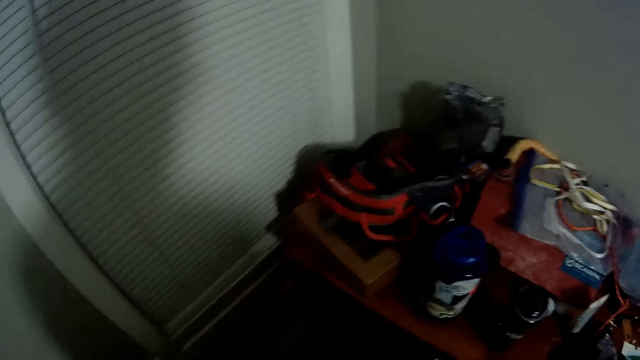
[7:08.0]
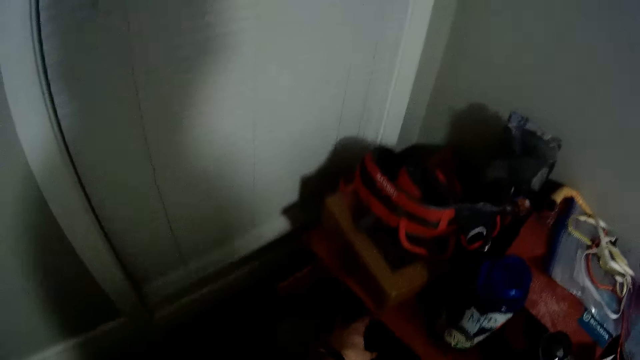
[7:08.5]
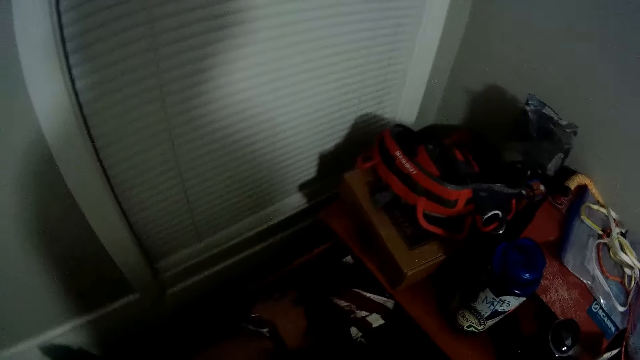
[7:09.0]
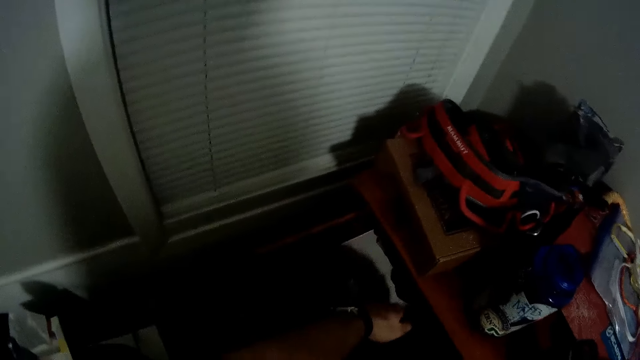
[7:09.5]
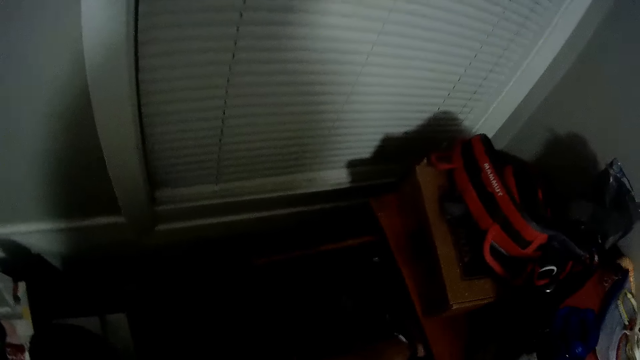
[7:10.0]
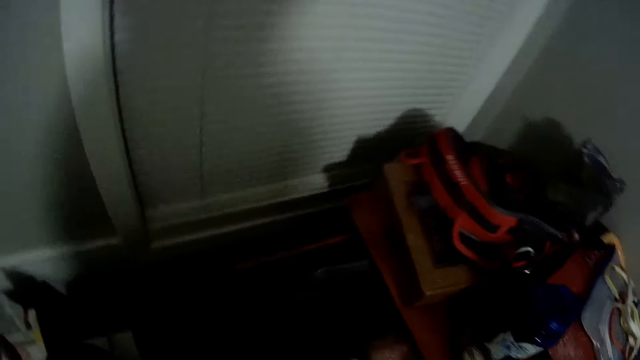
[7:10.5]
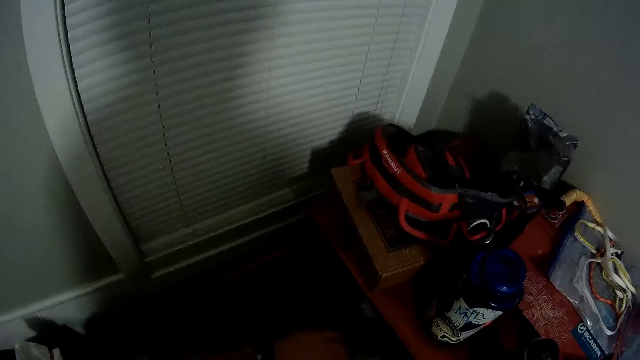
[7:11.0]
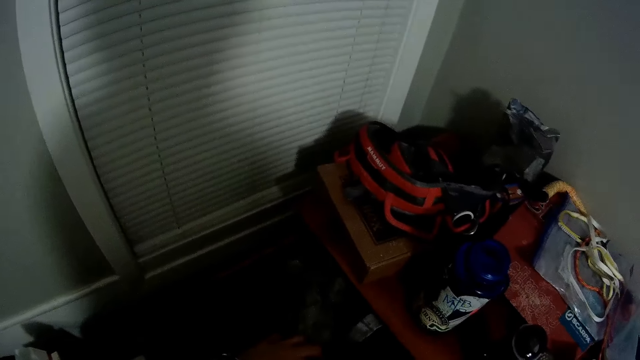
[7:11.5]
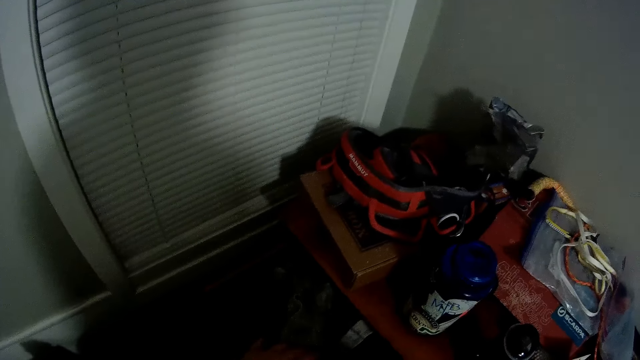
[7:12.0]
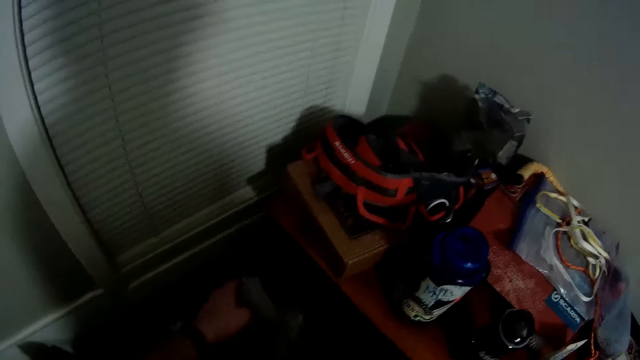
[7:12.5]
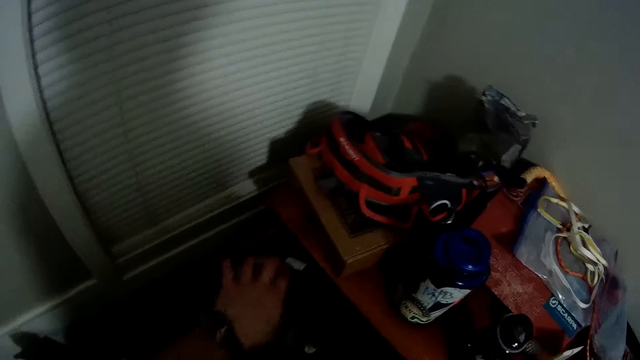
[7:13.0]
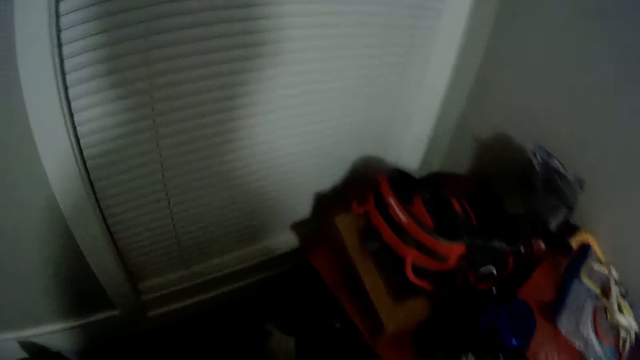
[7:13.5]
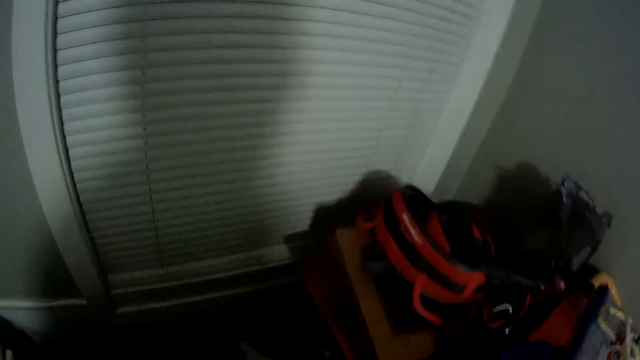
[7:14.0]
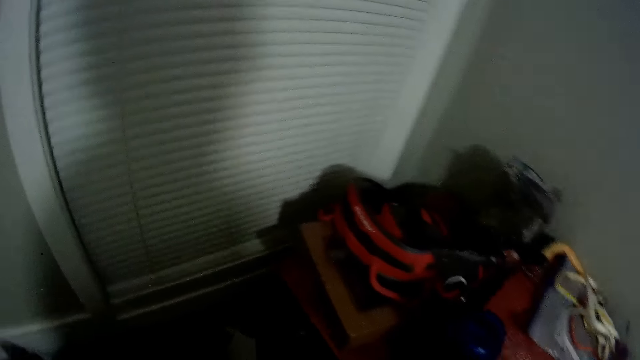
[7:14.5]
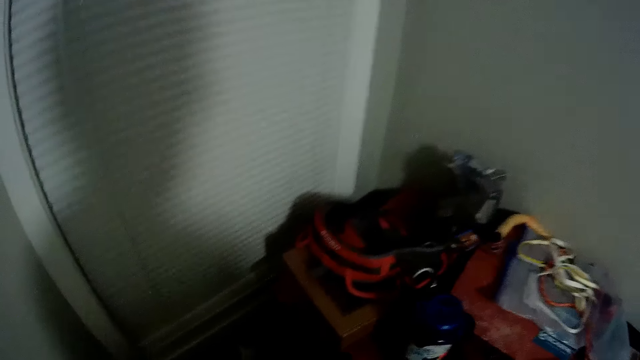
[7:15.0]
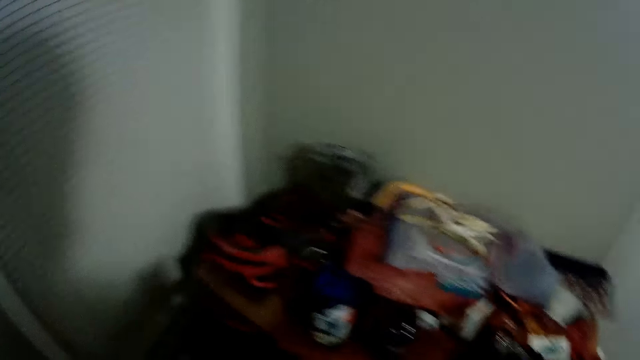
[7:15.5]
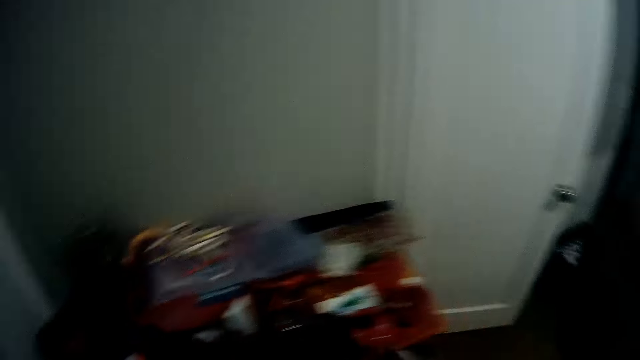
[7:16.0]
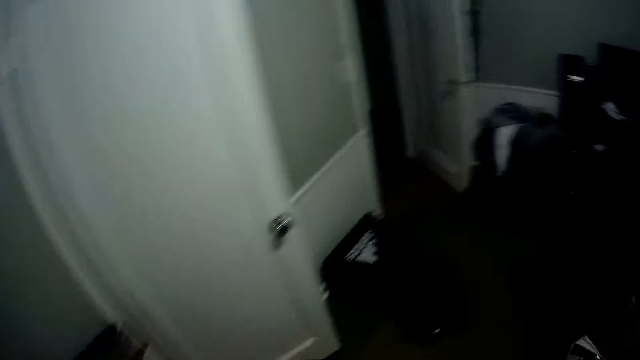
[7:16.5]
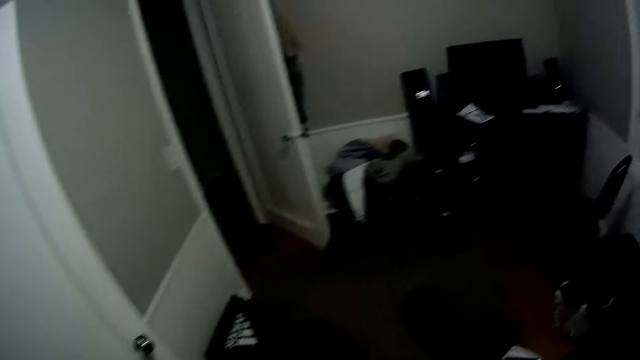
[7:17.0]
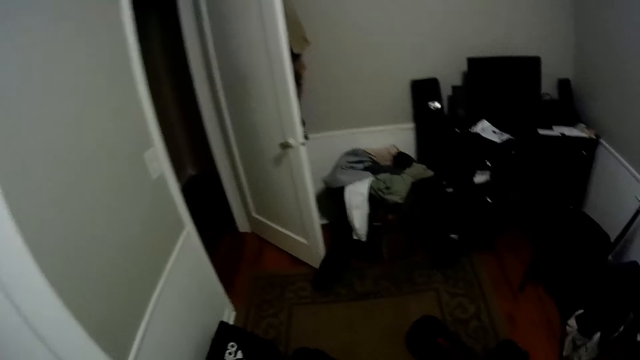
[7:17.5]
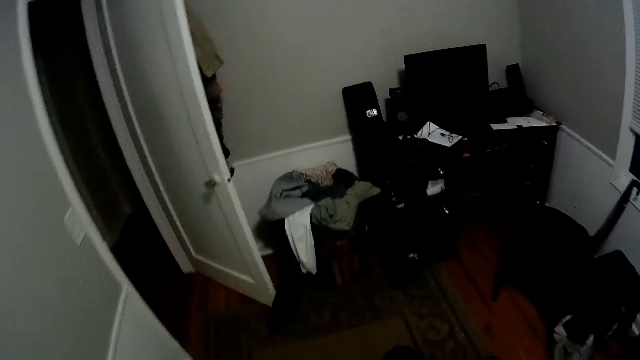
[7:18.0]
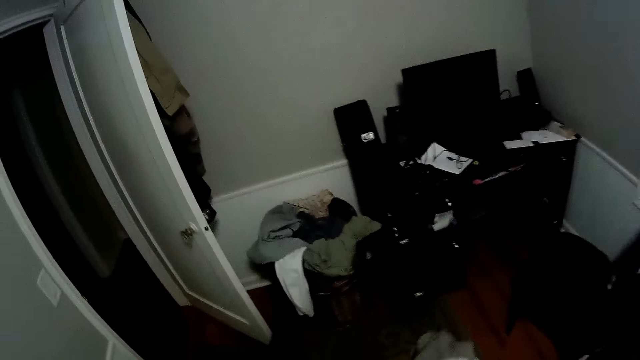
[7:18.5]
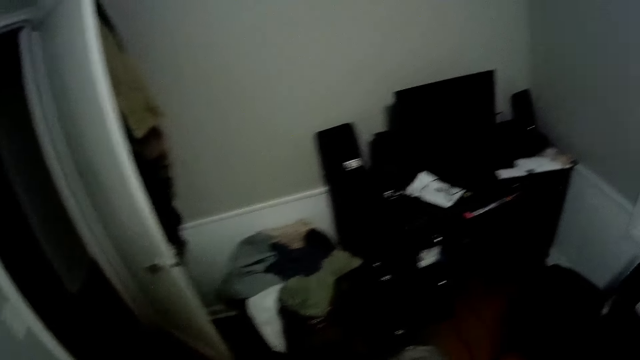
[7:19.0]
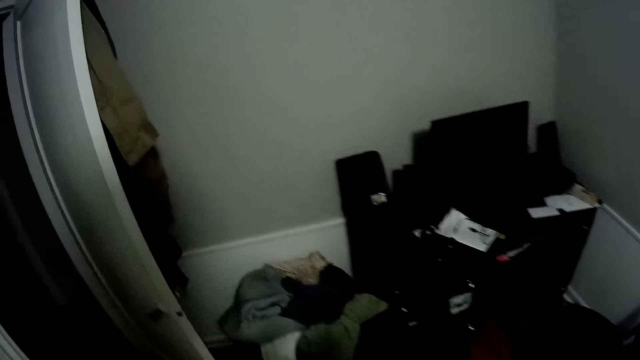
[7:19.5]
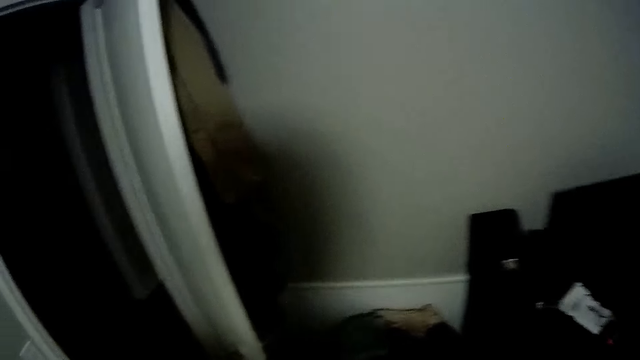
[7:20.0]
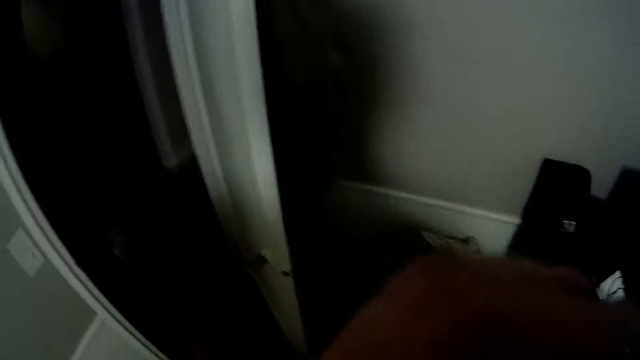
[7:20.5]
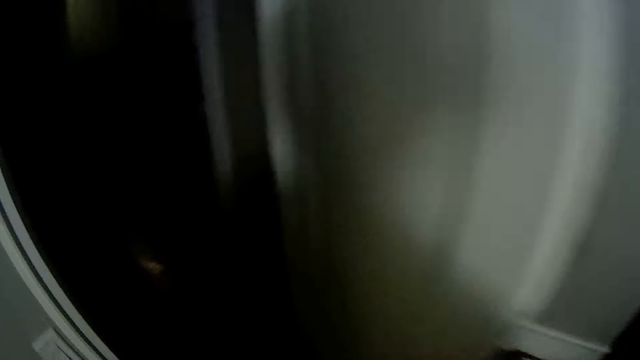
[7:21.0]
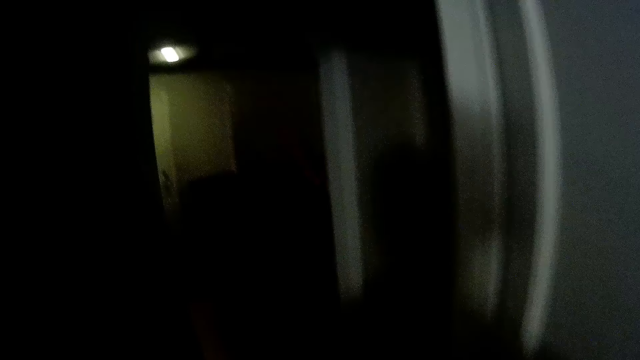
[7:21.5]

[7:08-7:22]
The camera wearer walks in the house.

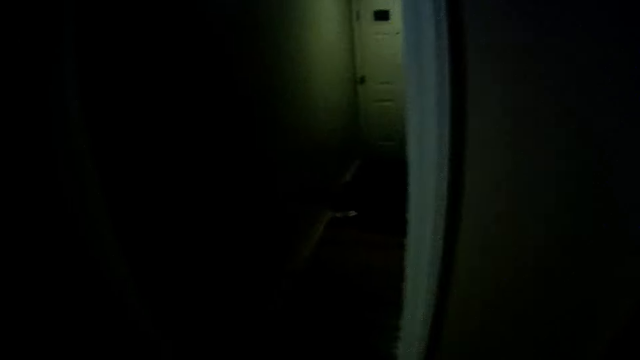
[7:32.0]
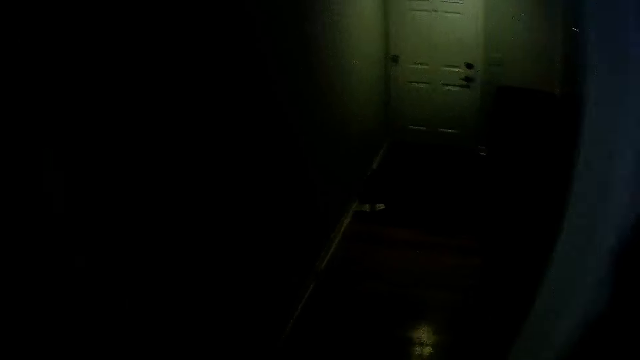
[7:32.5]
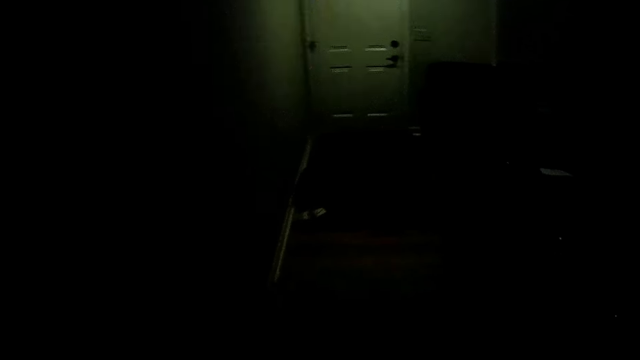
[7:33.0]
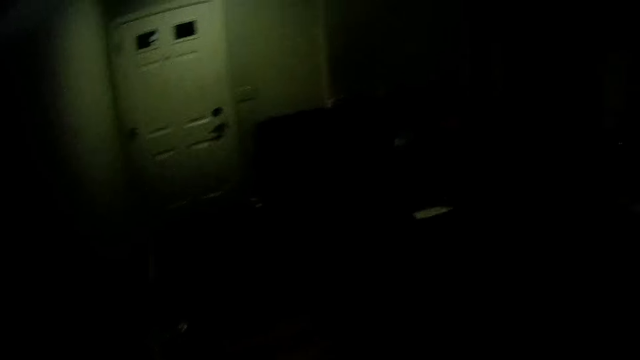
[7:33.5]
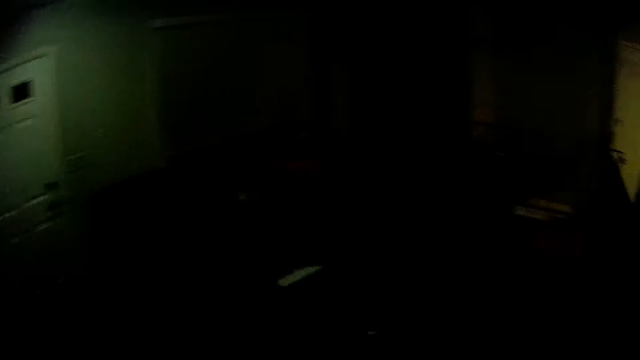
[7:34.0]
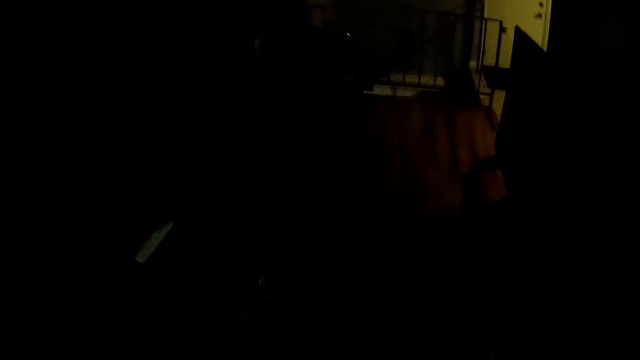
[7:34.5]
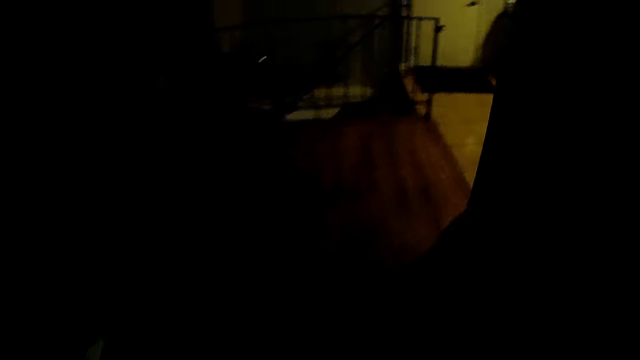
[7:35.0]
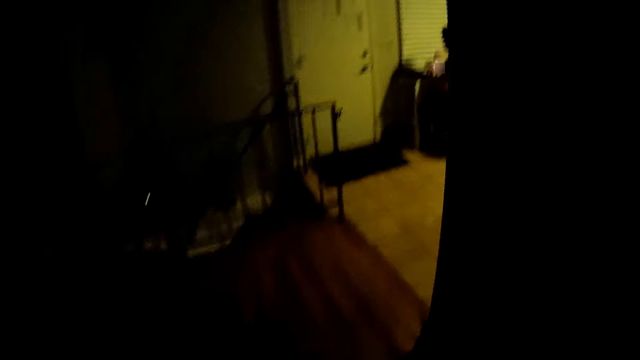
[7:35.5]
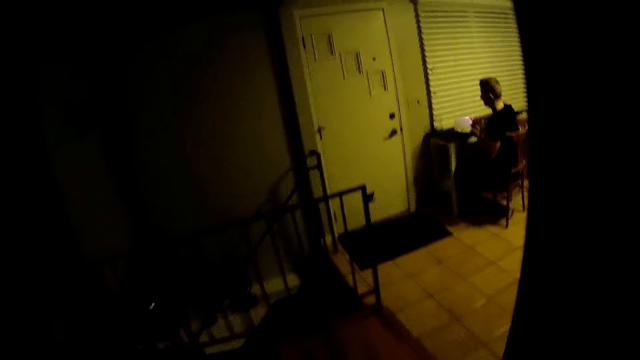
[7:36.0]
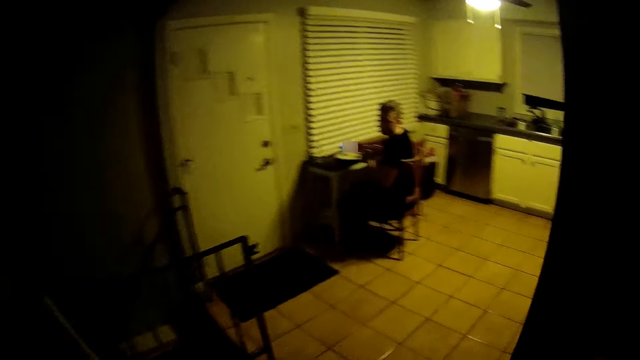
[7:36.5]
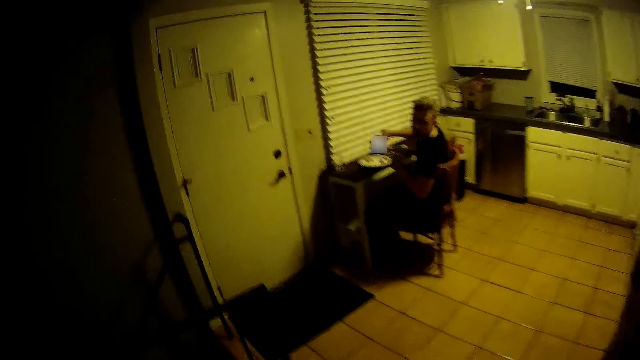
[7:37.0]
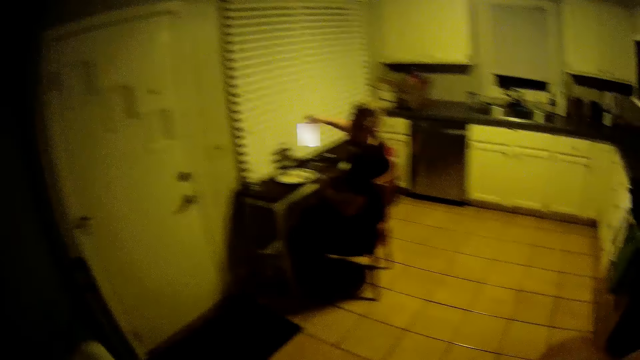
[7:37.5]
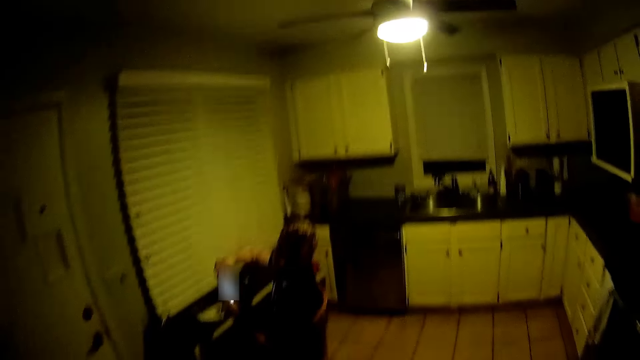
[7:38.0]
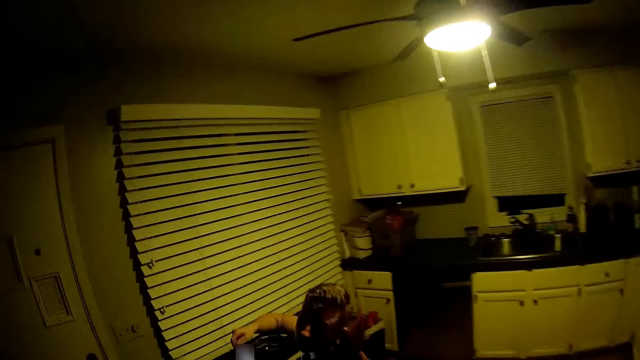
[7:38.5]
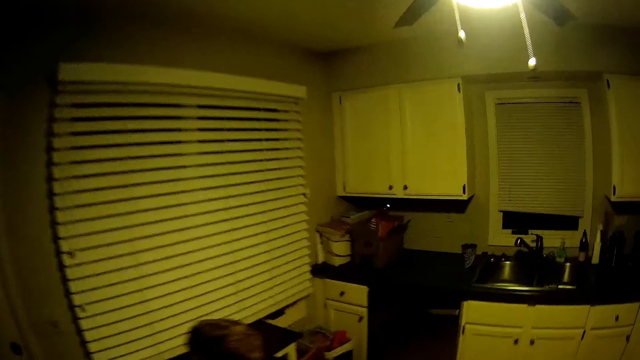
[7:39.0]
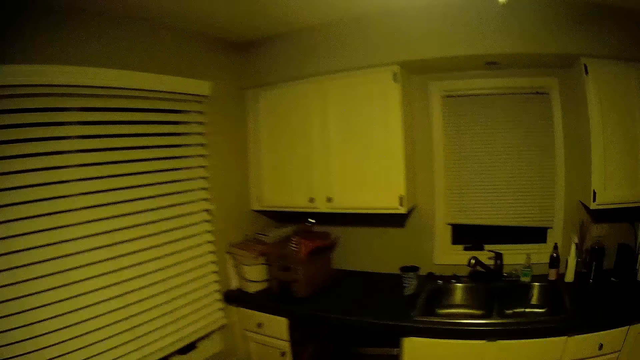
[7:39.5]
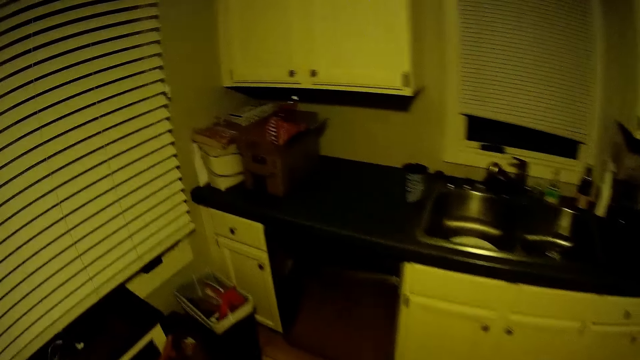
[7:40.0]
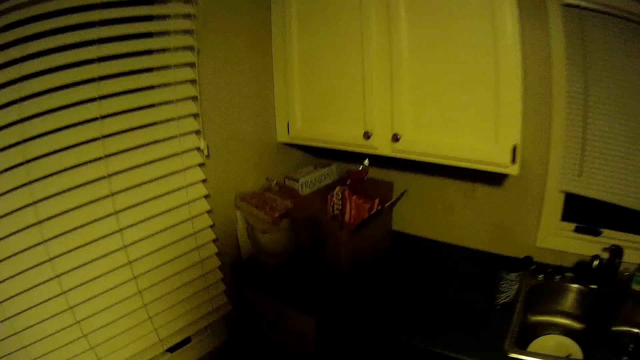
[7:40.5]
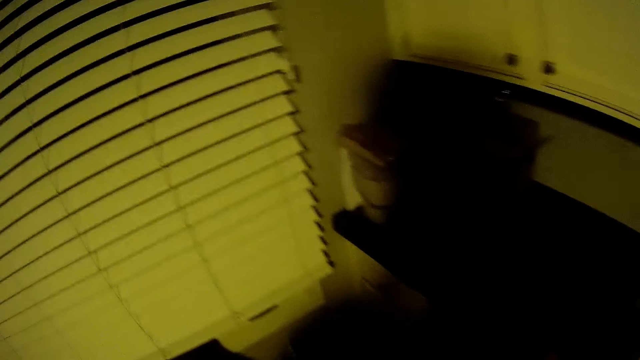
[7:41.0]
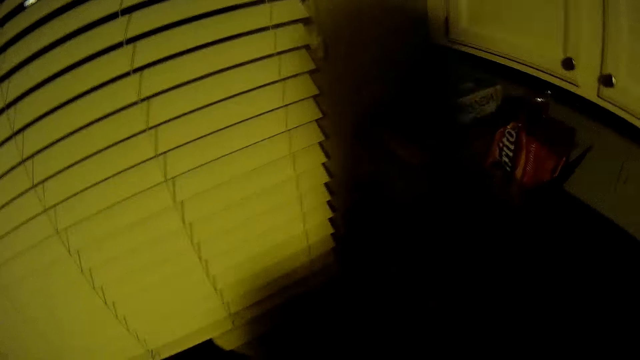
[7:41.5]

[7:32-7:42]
A man sits on a chair. The camera wearer interacts with the man. They walk in the house.
